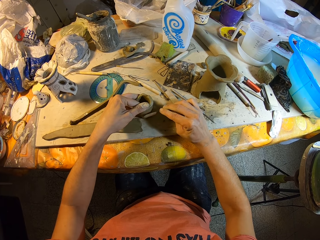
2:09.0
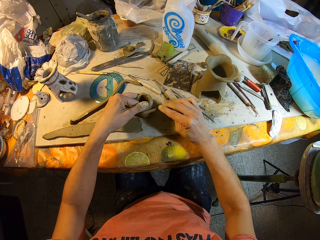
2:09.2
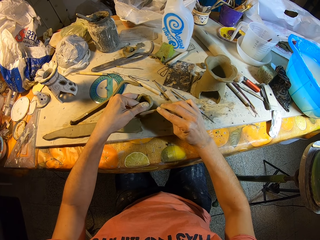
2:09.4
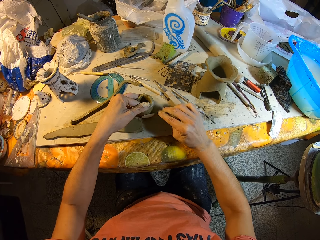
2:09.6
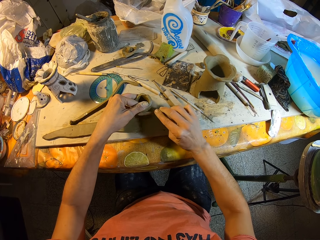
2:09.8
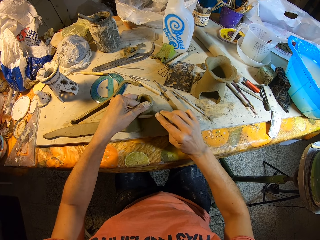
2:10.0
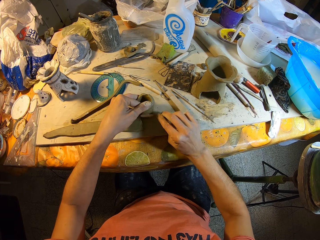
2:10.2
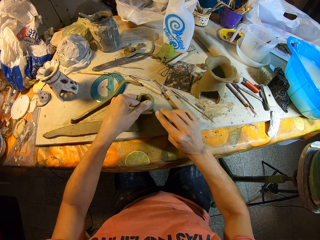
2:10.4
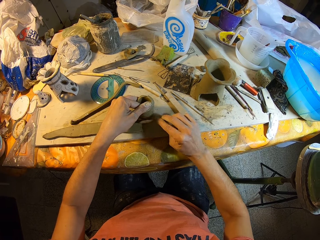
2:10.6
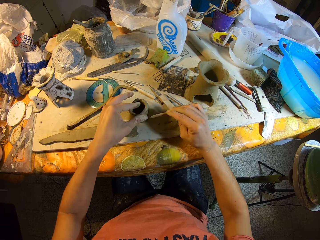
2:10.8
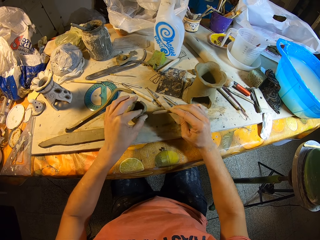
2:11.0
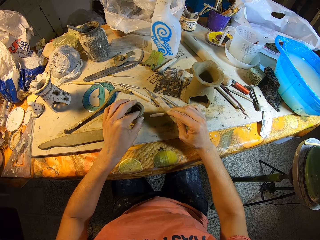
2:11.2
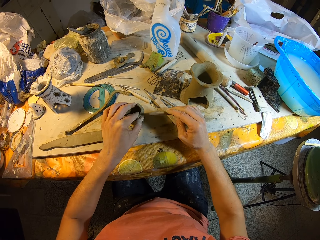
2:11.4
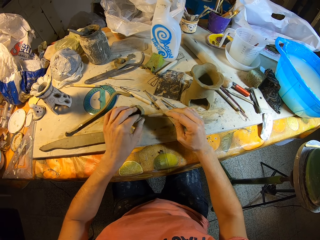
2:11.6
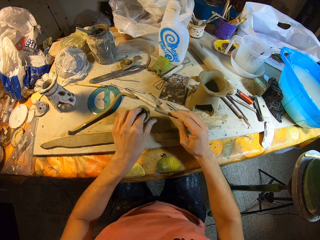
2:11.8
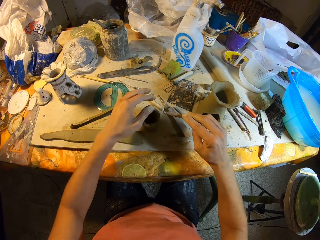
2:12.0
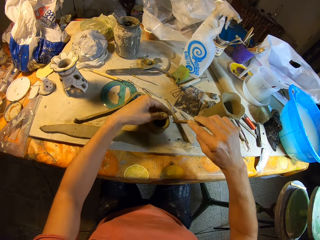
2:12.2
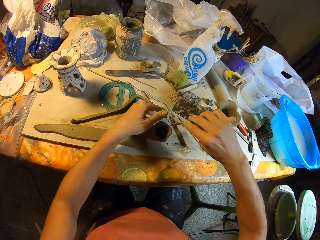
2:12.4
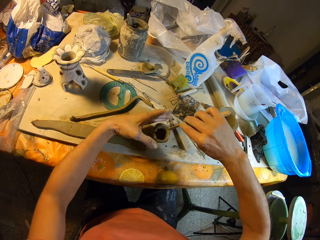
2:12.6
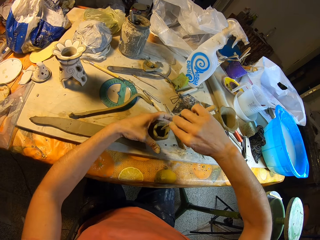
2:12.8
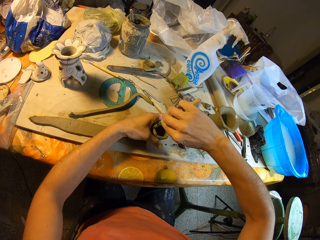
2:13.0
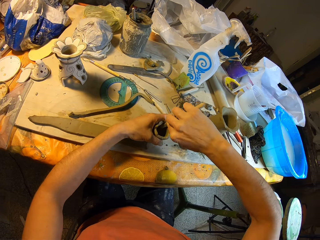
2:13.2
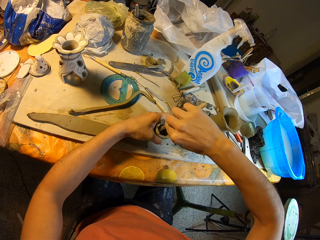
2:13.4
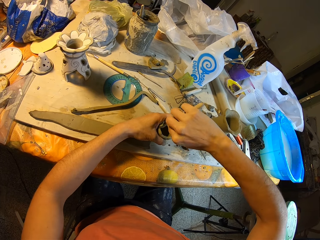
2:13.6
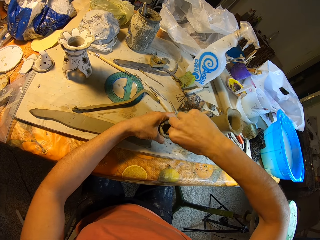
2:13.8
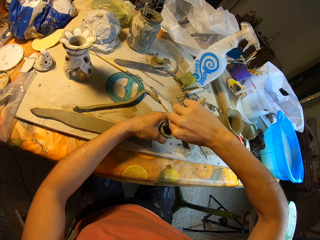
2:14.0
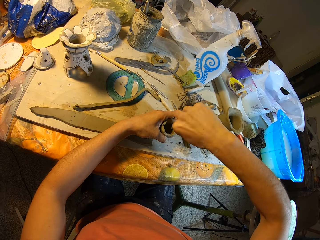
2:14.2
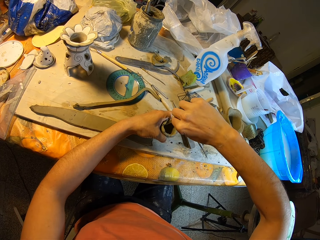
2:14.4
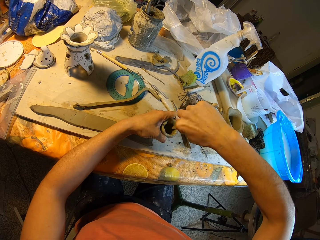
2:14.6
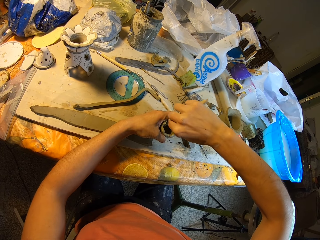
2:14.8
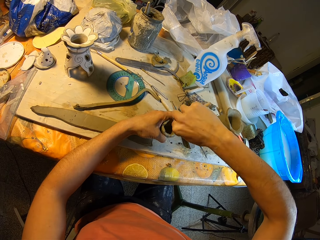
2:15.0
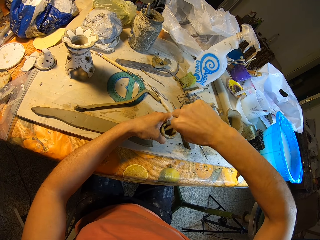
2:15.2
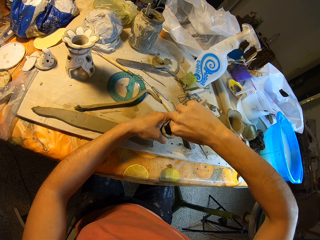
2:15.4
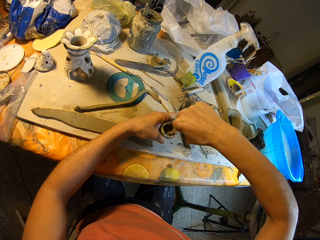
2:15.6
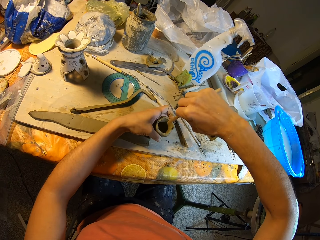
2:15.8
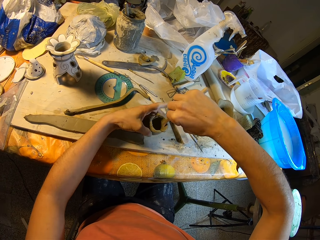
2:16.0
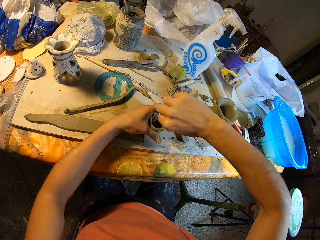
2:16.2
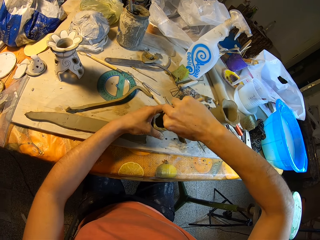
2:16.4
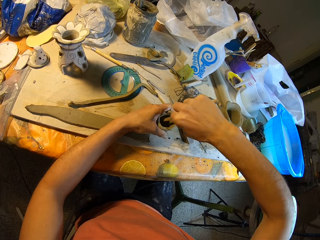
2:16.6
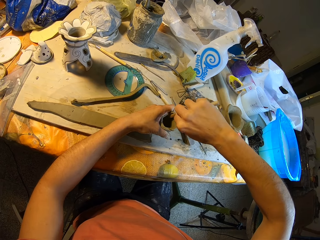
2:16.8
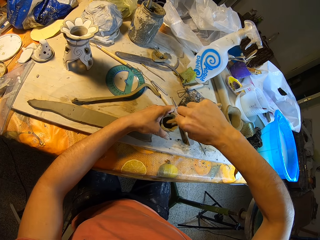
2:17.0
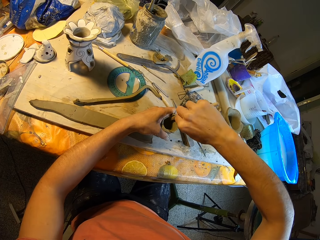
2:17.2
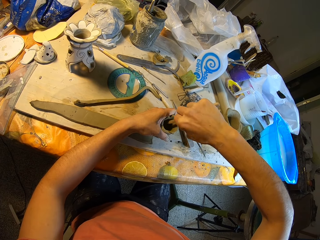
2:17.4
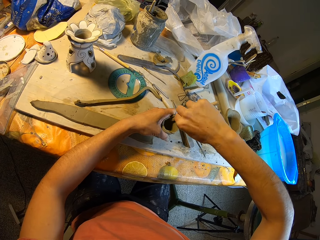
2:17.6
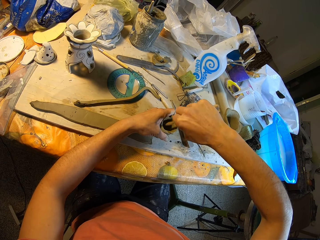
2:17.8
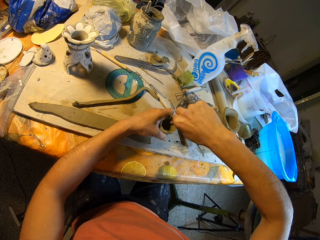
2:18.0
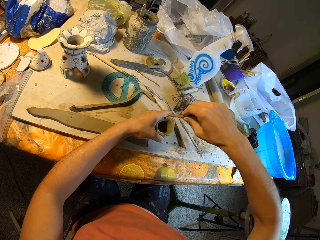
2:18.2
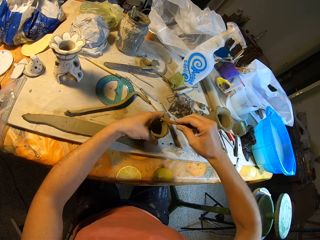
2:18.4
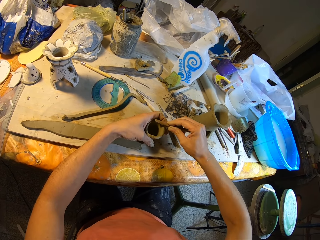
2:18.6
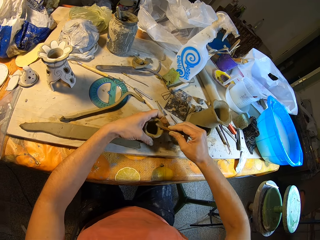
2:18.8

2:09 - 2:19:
The camera wearer presses the clay. He turns the clay vase with his left hand. He smoothens the inner part of the clay vase with the modeling wood in his right hand.

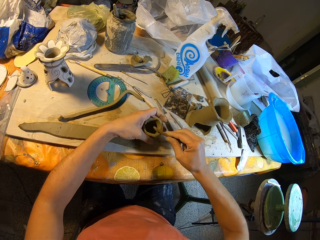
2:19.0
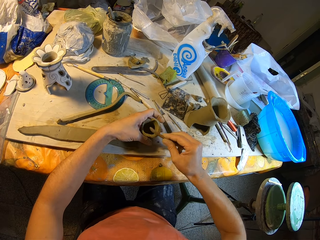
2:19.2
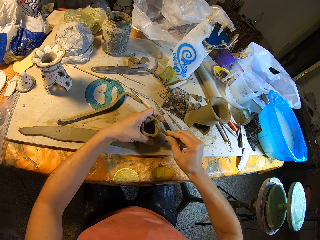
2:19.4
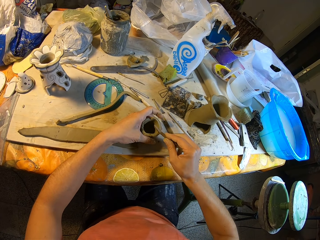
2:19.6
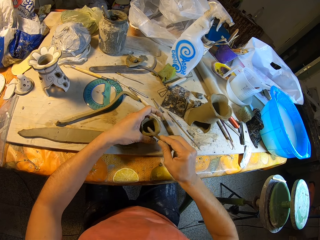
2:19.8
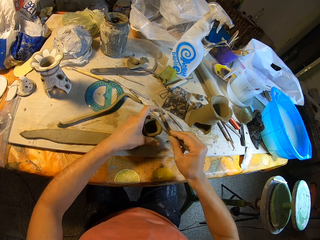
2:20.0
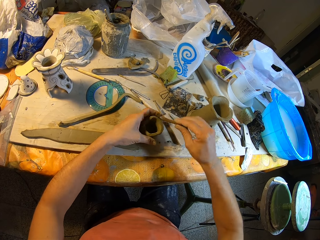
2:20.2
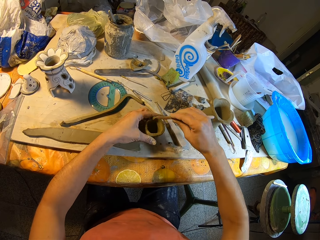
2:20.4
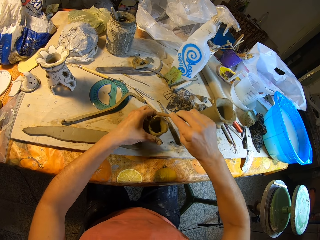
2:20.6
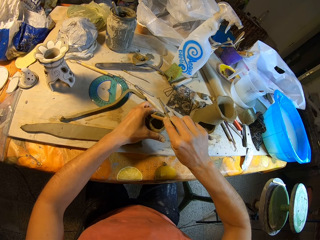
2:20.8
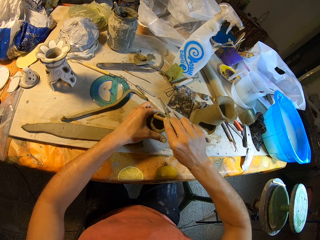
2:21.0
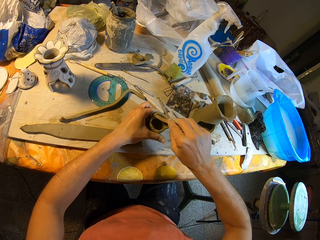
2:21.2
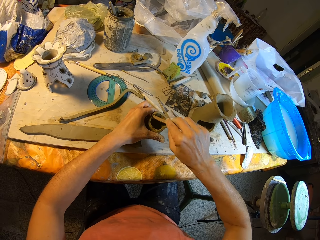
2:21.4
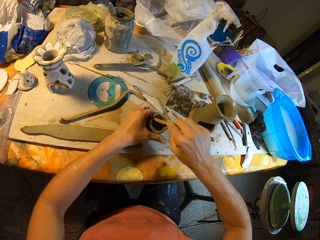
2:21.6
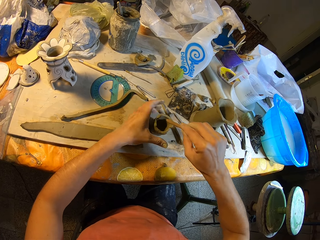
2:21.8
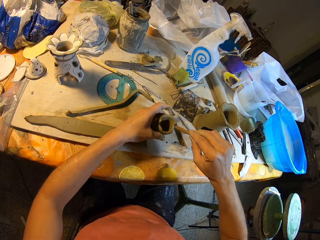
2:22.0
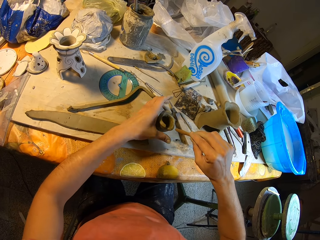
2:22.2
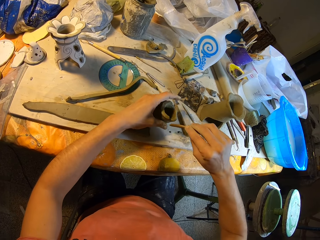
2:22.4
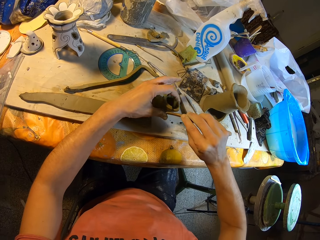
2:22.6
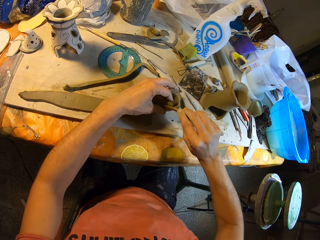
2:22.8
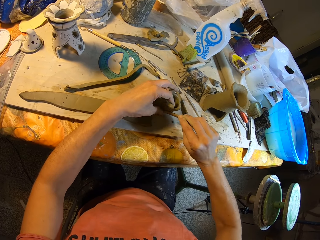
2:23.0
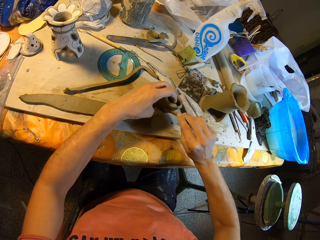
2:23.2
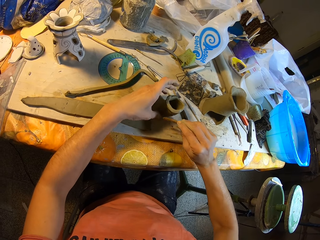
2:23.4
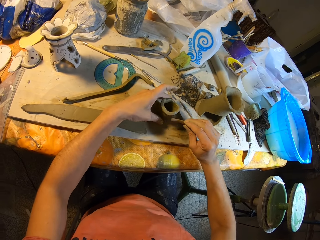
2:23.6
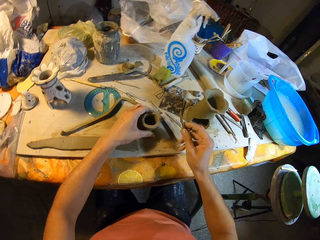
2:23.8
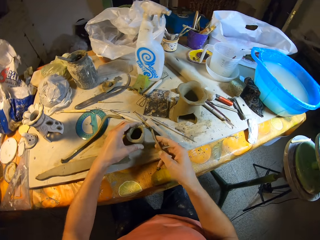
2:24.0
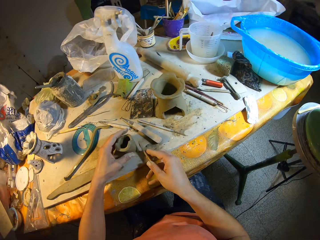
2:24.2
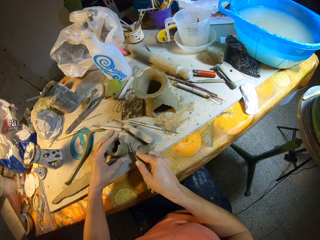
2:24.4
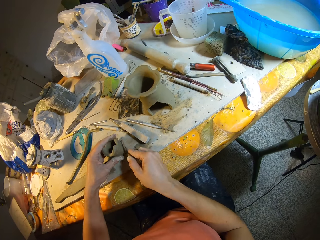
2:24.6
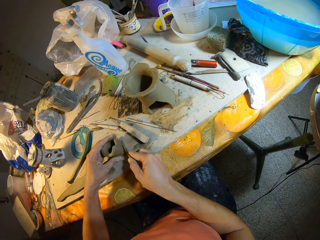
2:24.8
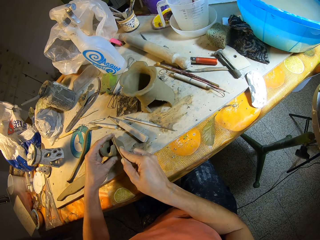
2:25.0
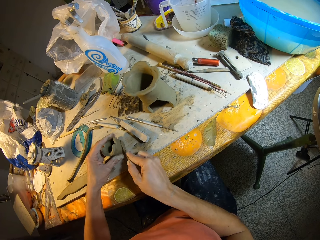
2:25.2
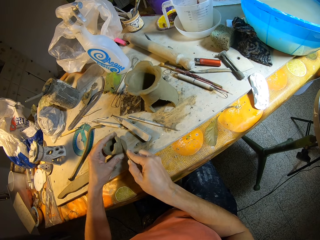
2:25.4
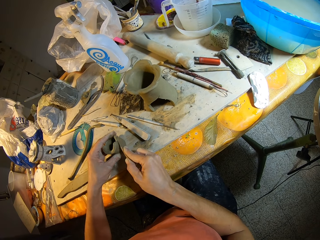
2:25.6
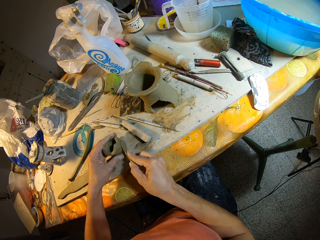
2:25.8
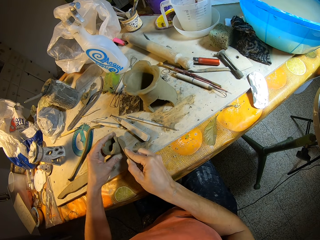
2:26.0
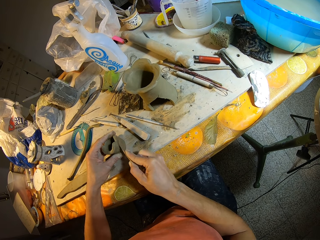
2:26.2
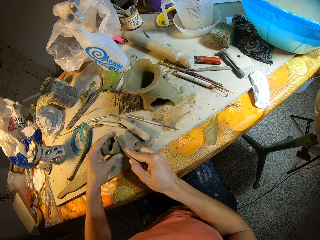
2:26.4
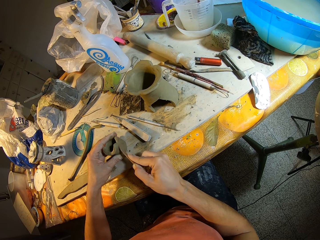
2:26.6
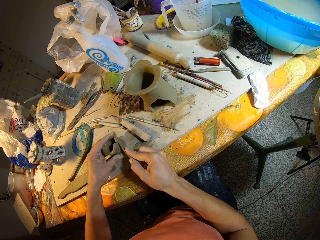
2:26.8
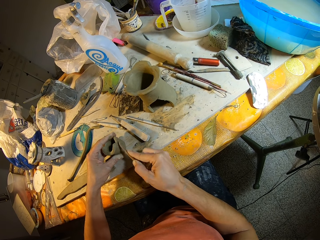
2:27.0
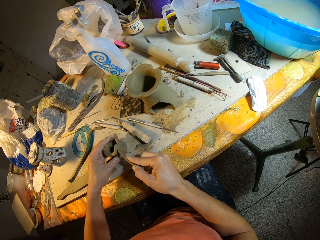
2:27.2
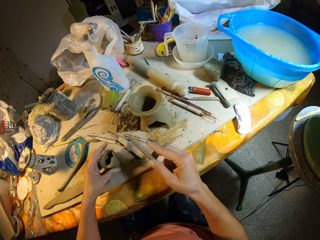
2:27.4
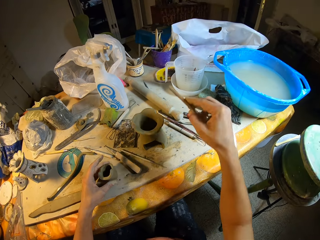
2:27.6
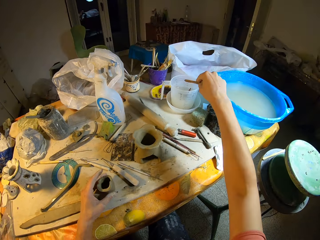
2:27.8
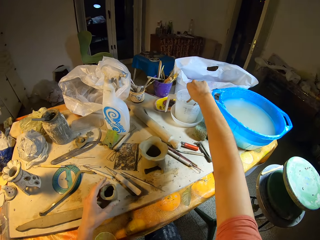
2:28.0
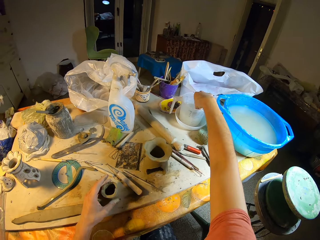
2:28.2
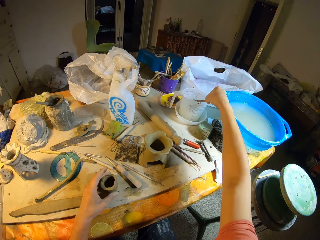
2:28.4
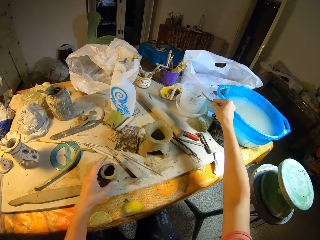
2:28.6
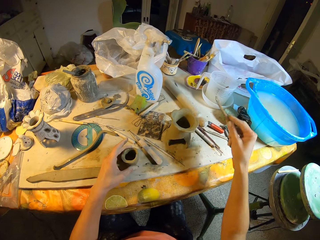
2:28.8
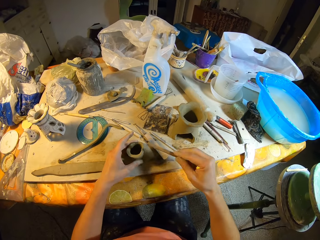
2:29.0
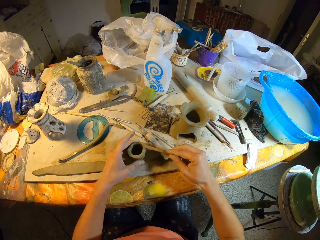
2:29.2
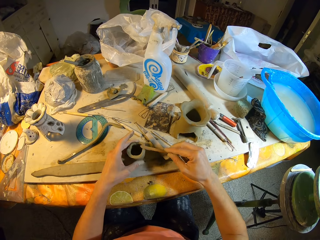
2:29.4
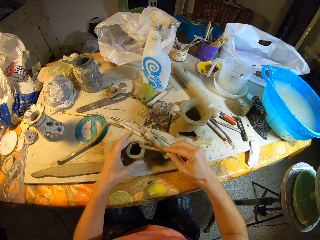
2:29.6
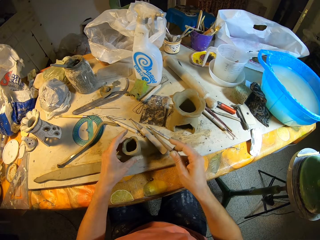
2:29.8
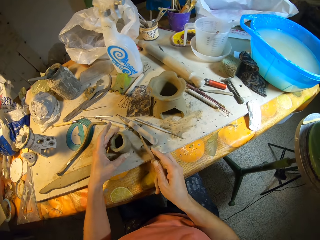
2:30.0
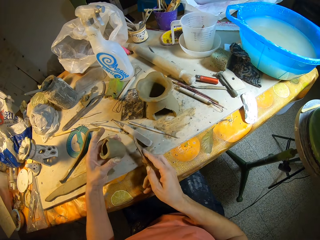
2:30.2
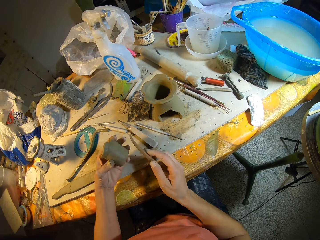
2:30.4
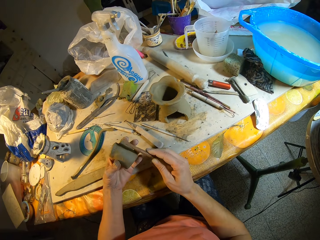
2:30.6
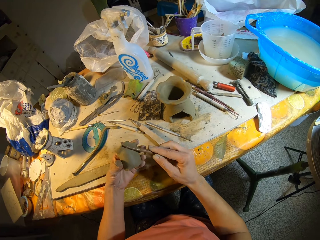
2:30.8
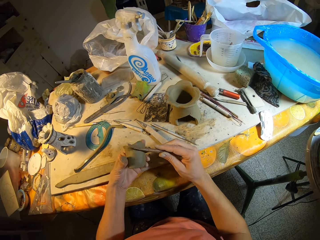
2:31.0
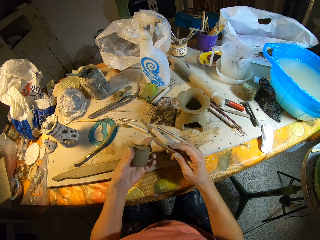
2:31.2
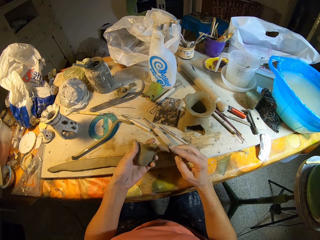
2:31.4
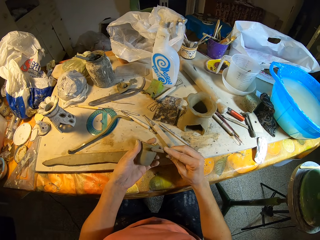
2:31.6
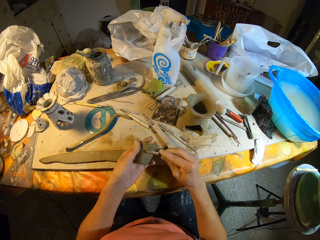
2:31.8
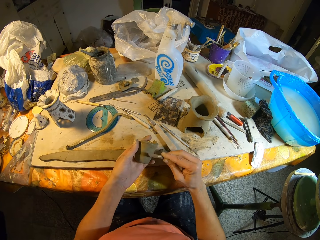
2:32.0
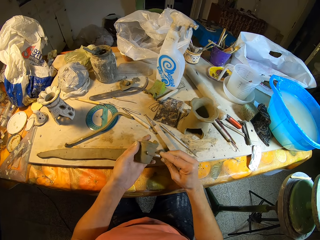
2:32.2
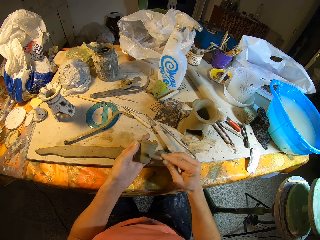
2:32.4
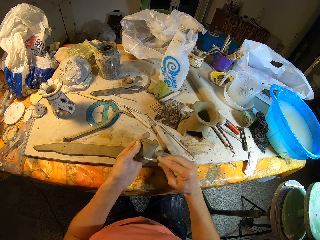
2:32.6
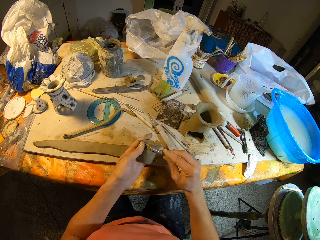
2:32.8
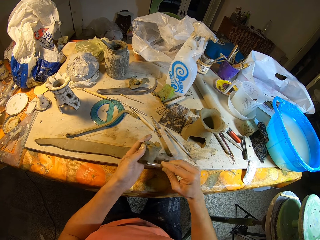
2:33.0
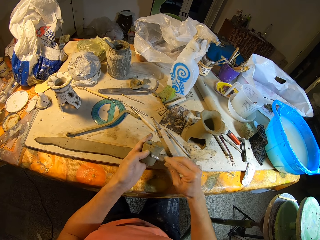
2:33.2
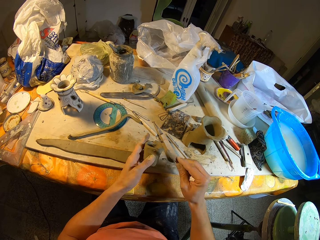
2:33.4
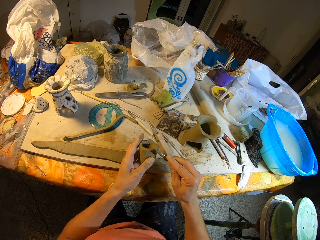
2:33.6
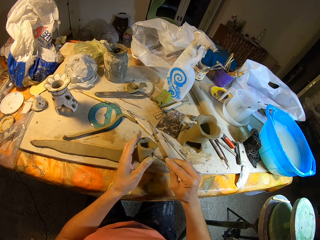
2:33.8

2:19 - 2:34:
The camera wearer turns the clay. He smoothens the clay vase with the modeling wood in his right hand. He moves around. He molds the clay with something. He dips the modeling wood in his right hand in the jug of water. He smoothens the clay vase with the modeling wood in his right hand. He presses the clay with something. He picks the clay on the table. He molds the clay with something.
